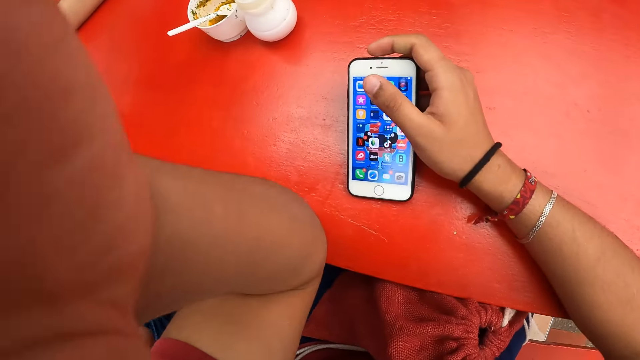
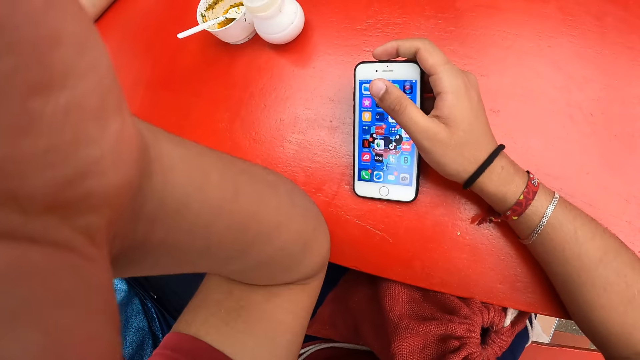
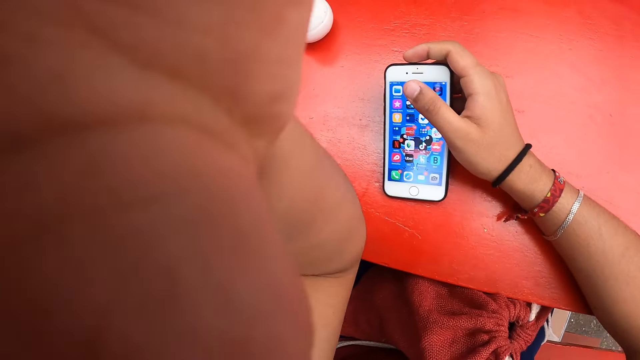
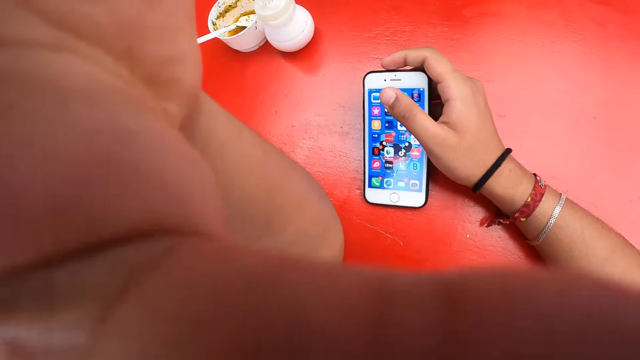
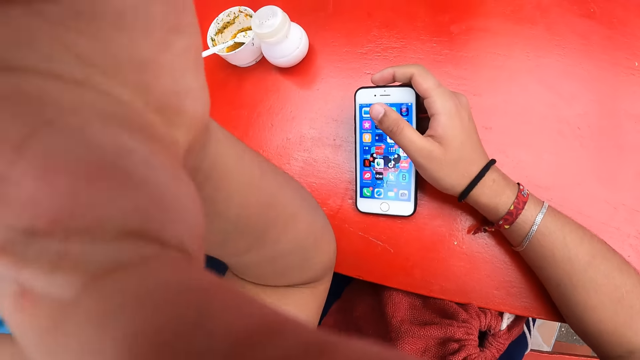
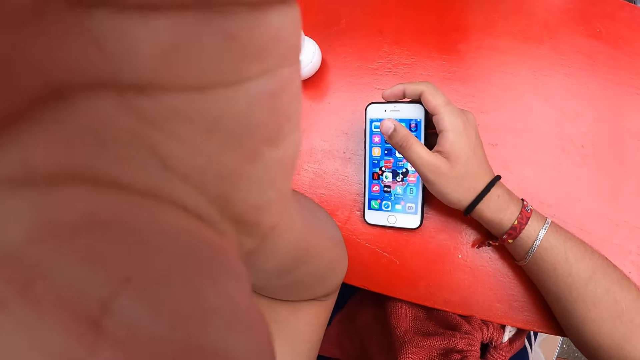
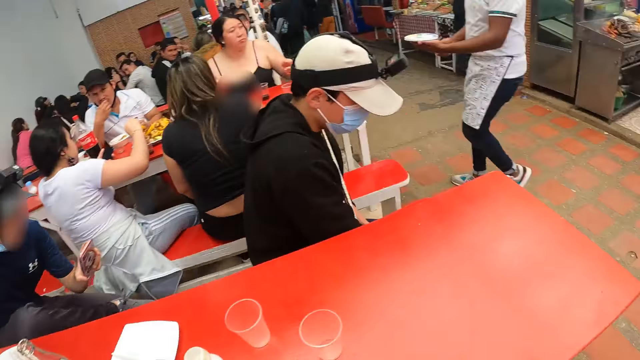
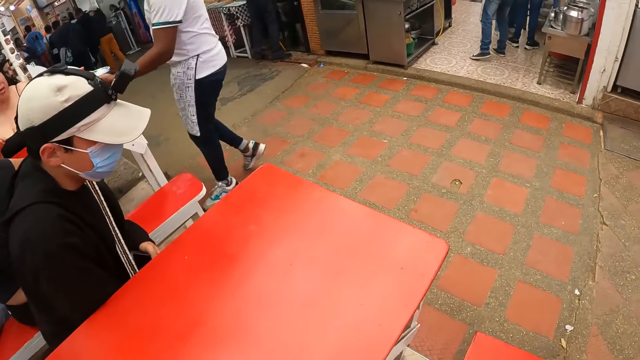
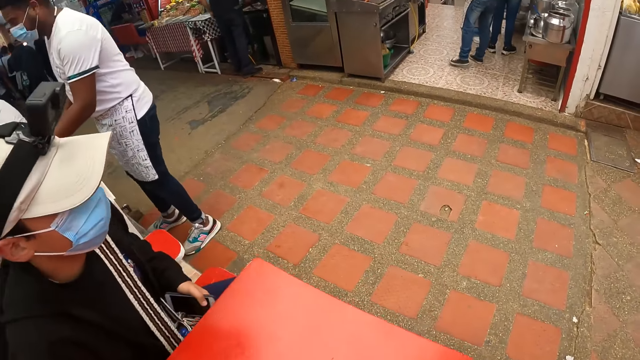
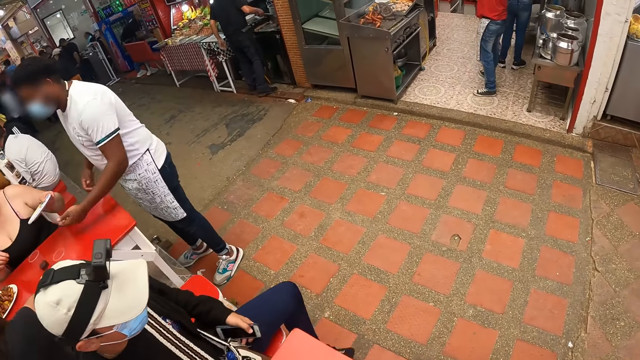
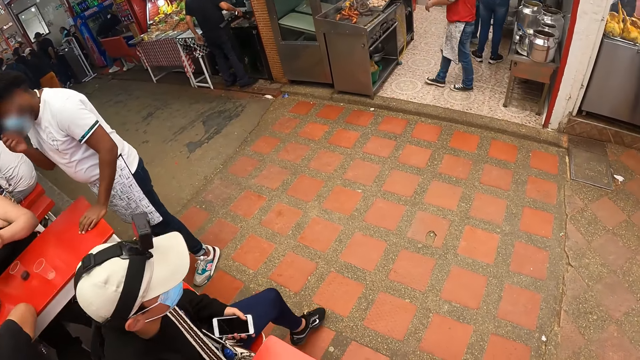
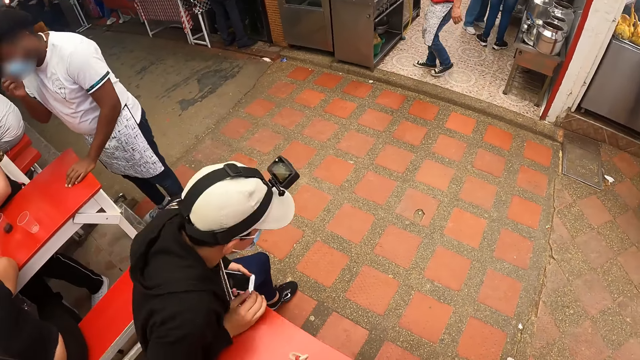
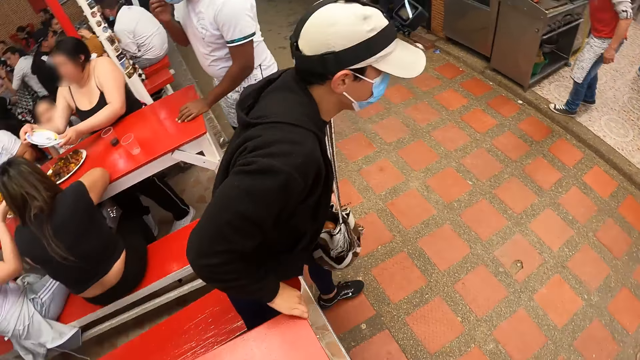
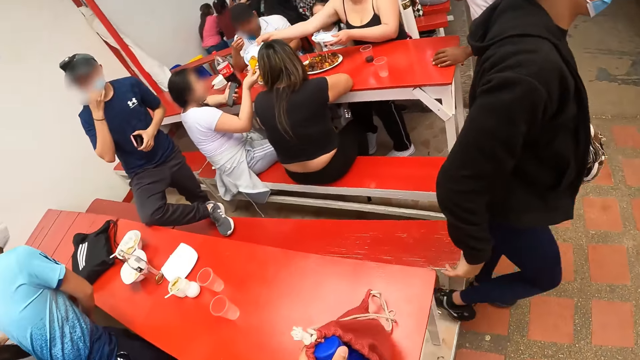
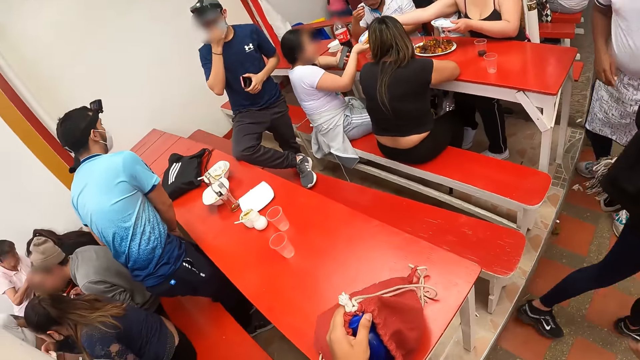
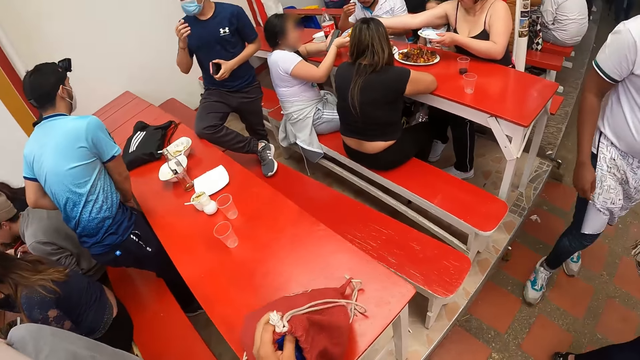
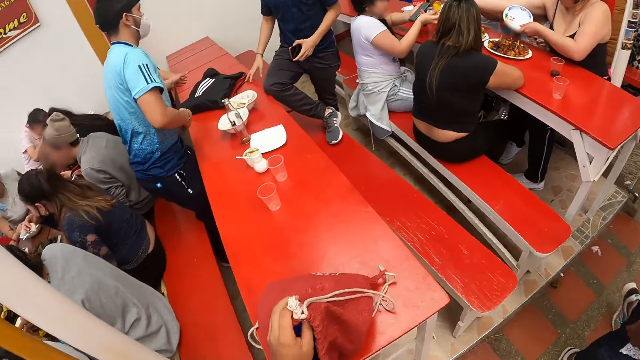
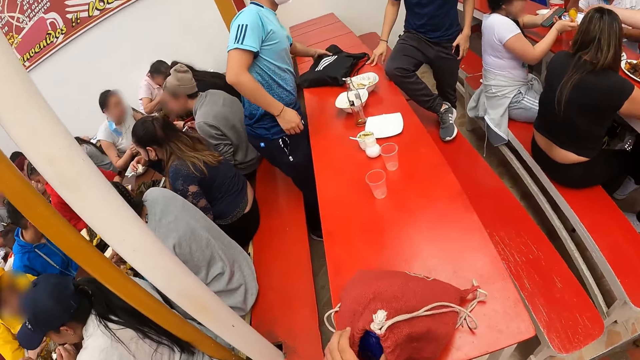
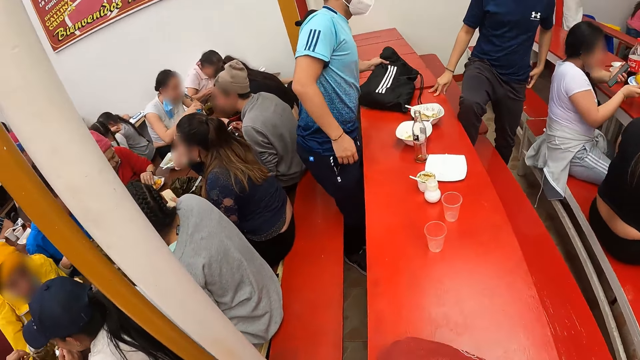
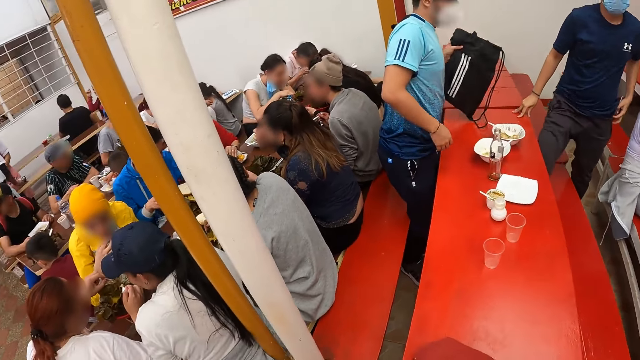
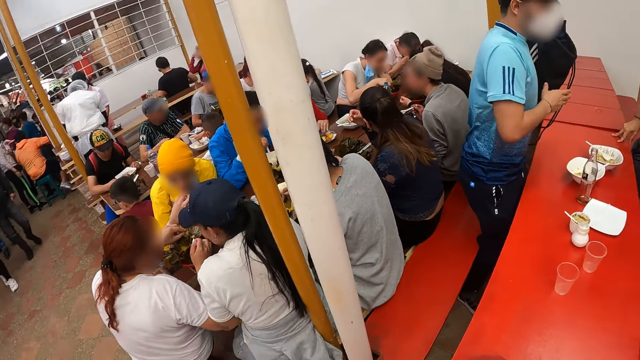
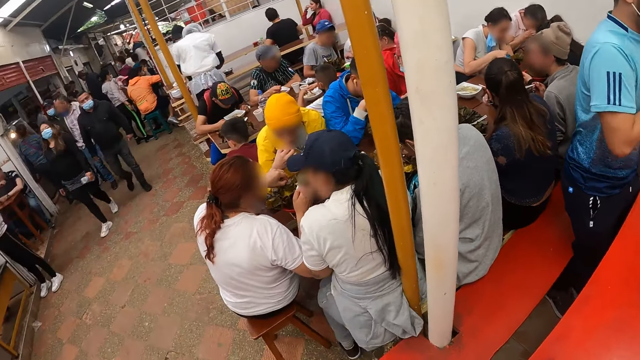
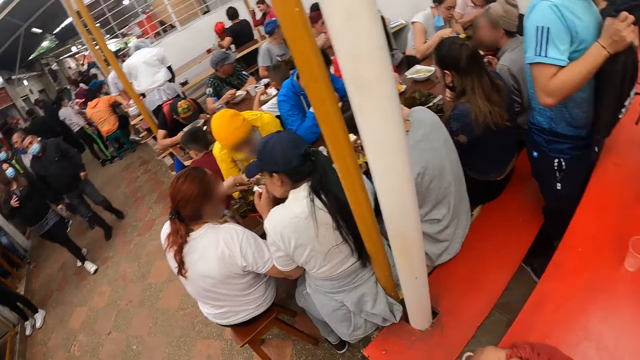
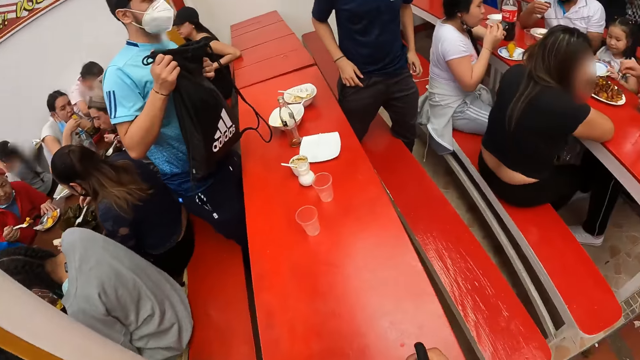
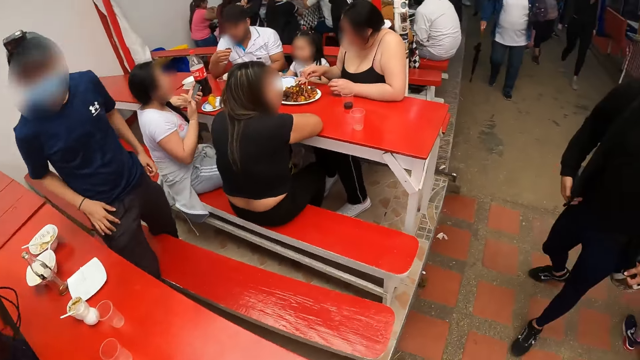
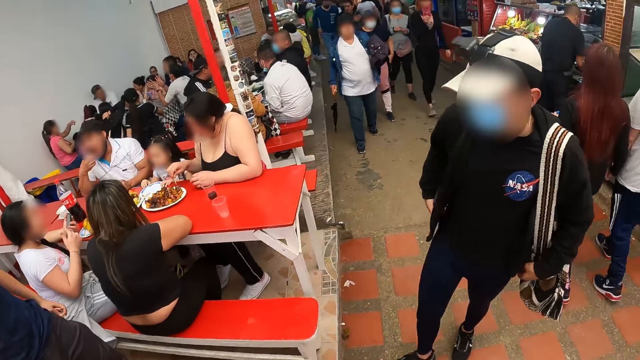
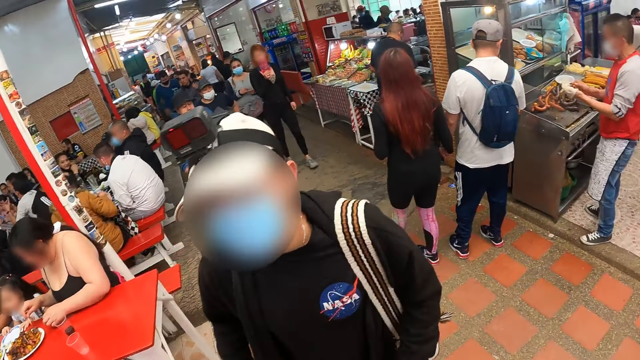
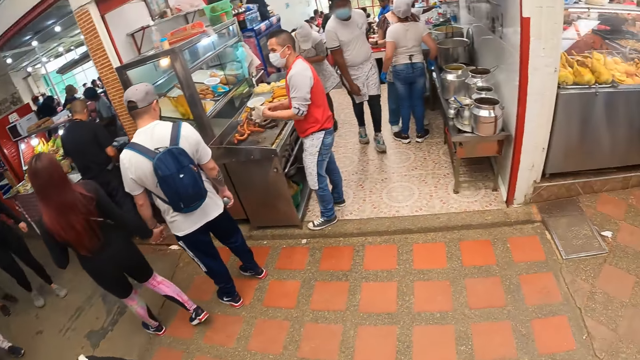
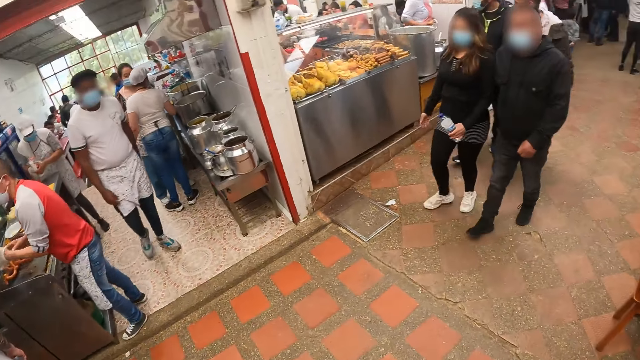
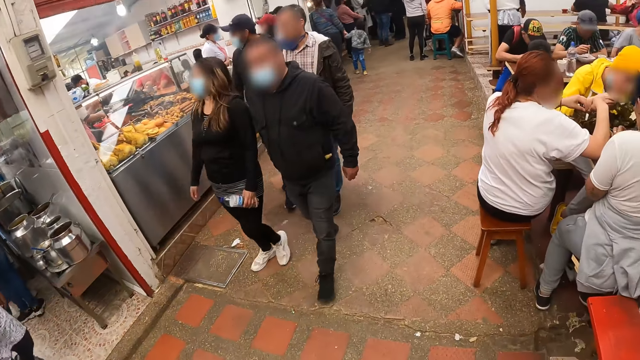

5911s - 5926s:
The camera wearer aligns his camera with his hand. He stares around. A man moves to the edge of the chair. The man stands up from the chair at the table with his right hand on the table. Another man stands up from the chair at the table. The first man walks away from the table. The second man grabs a bag from the table with his left hand. The camera wearer carries the bag from the table with his left hand. The second man passes the bag from his left hand to his right hand. A third man walks out of the chair. The second man walks out of the chair.

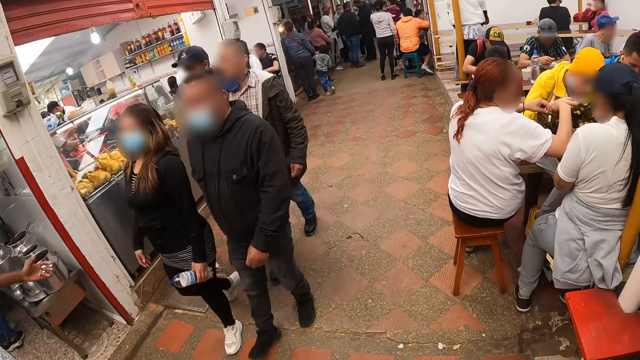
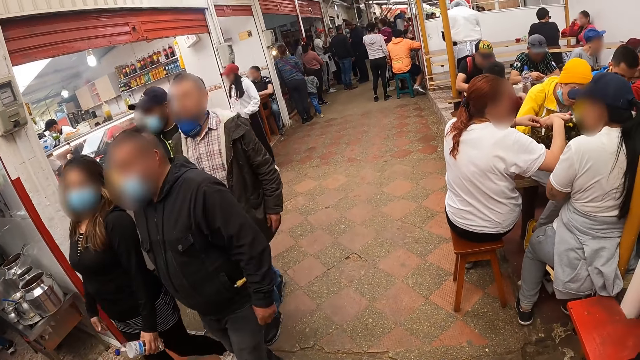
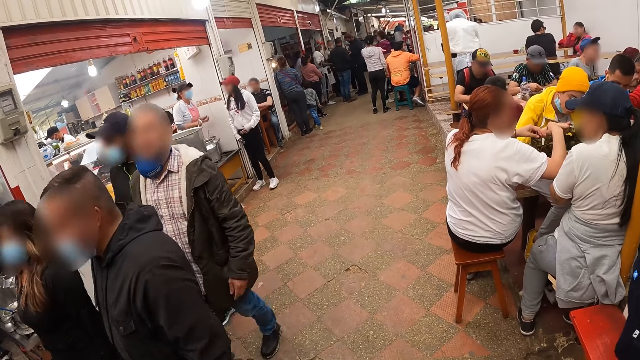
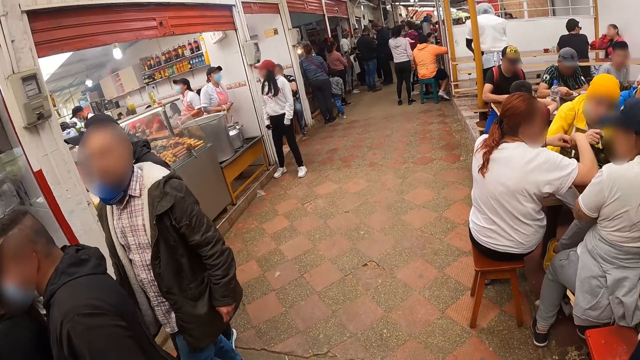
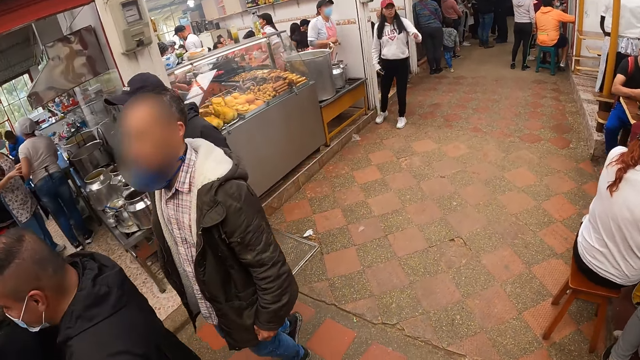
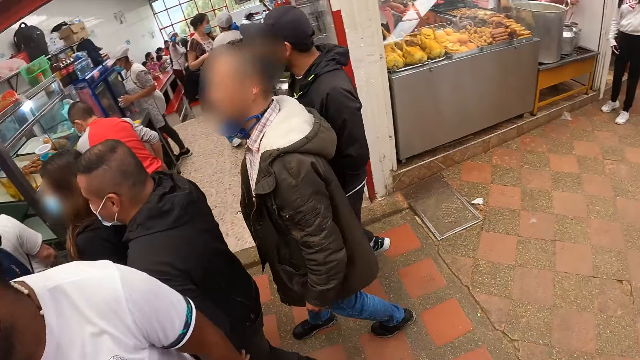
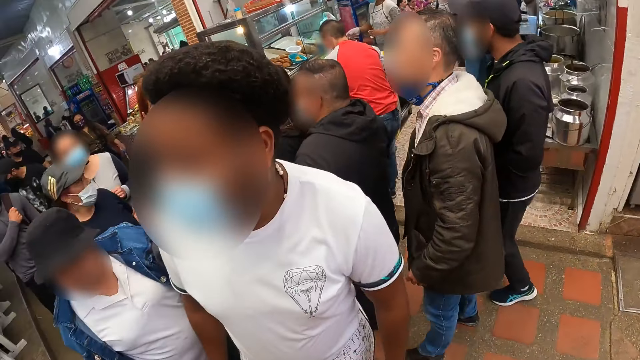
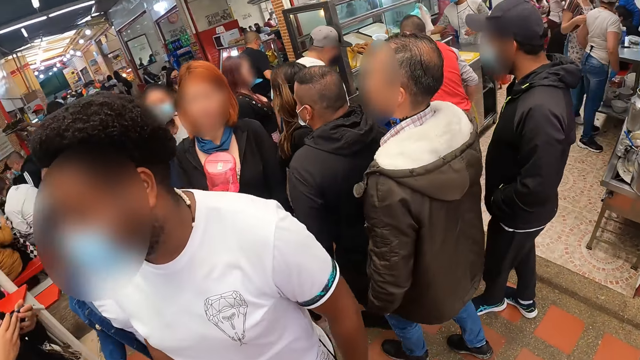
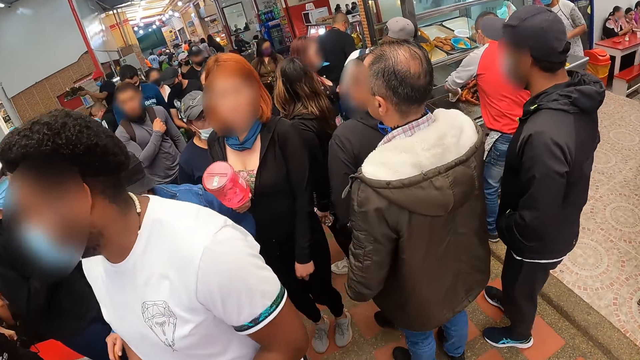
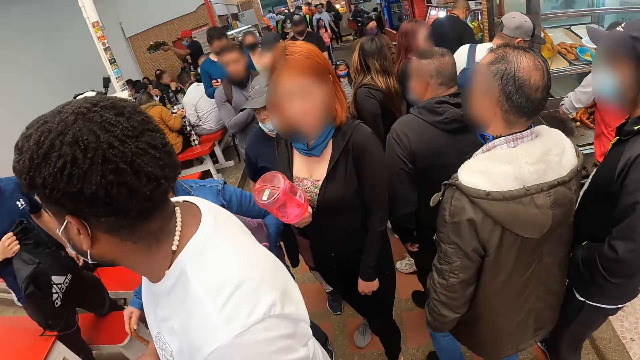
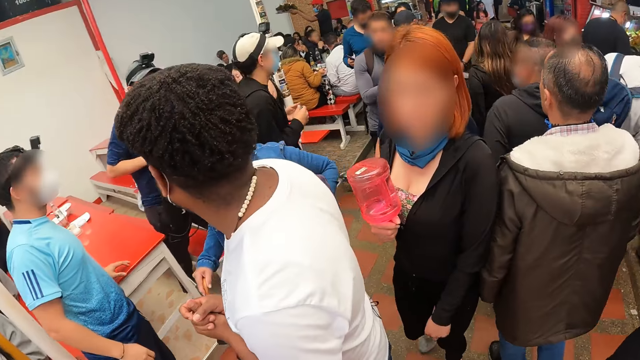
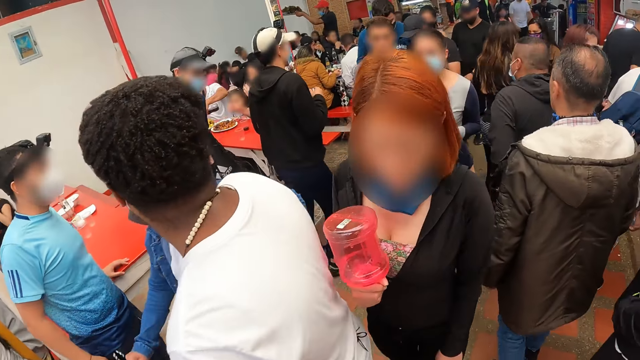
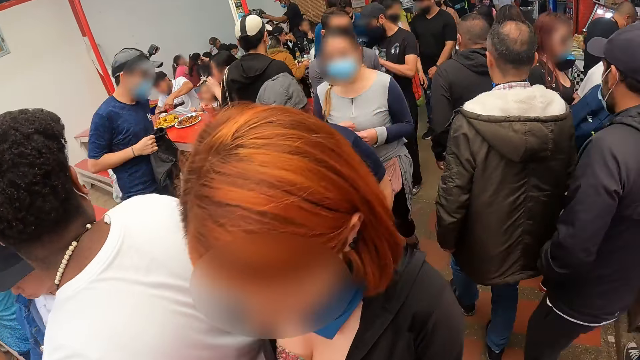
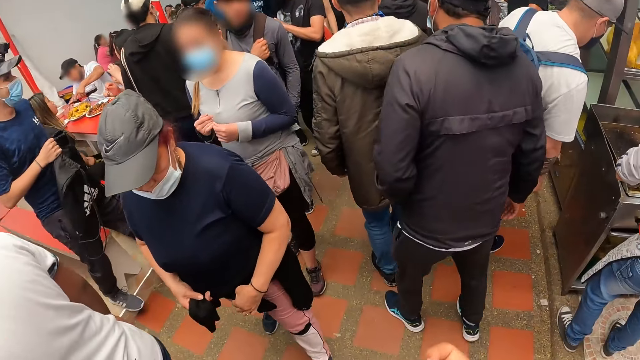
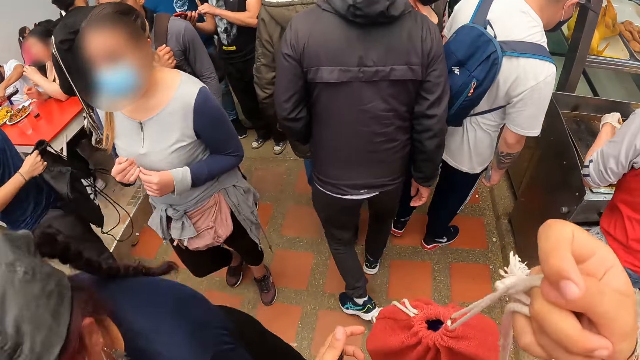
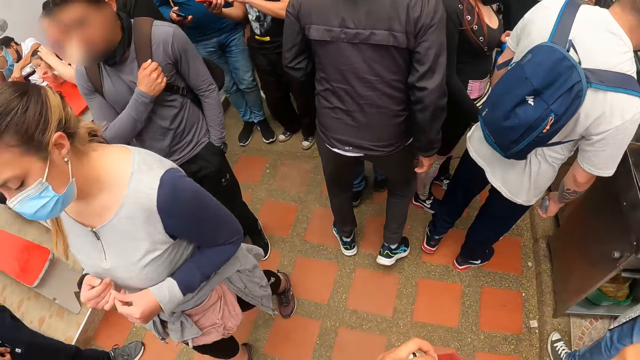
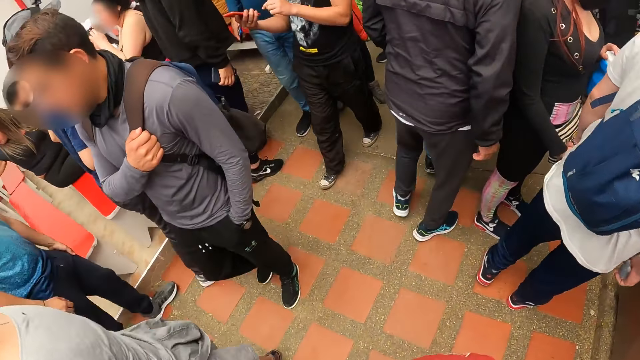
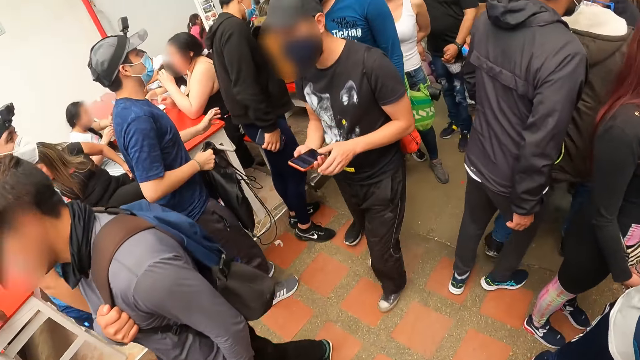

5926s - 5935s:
A waiter converses with the camera wearer, a man, another man and a third man. The camera wearer aligns a bag with his hands. He walks on the pathway.
